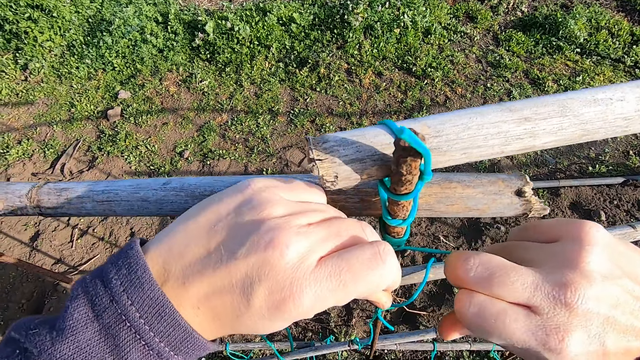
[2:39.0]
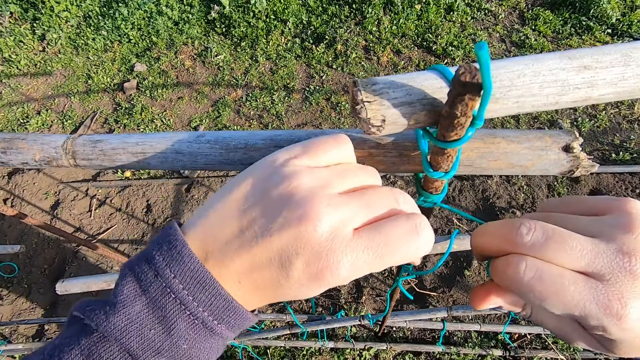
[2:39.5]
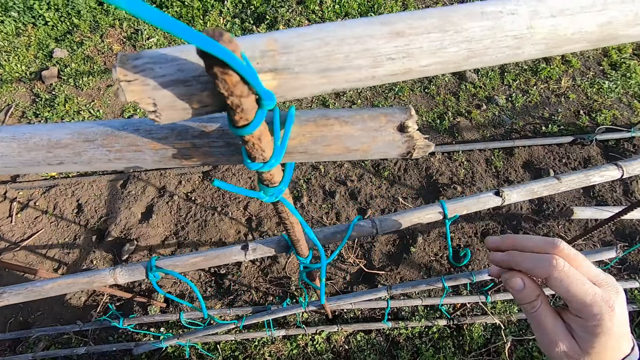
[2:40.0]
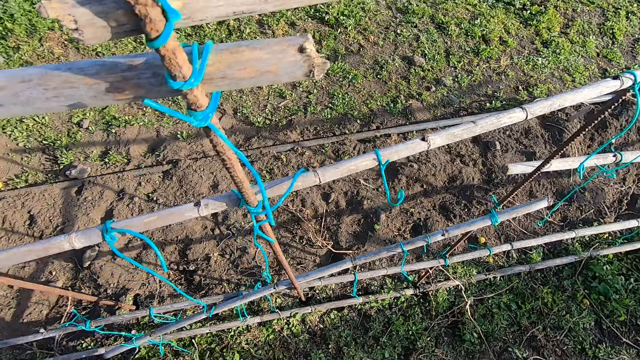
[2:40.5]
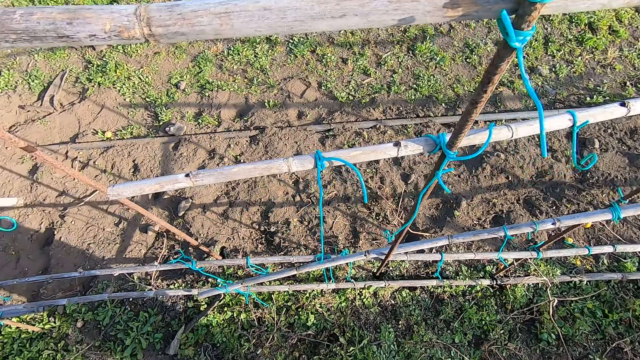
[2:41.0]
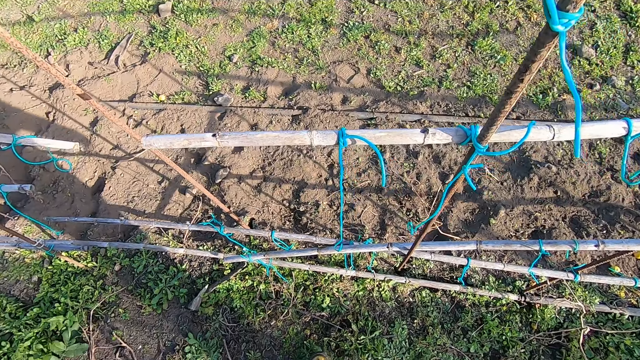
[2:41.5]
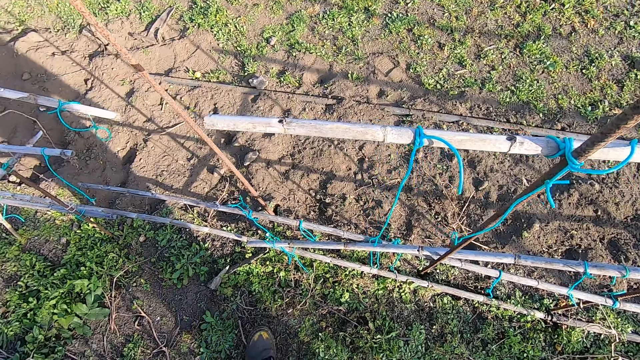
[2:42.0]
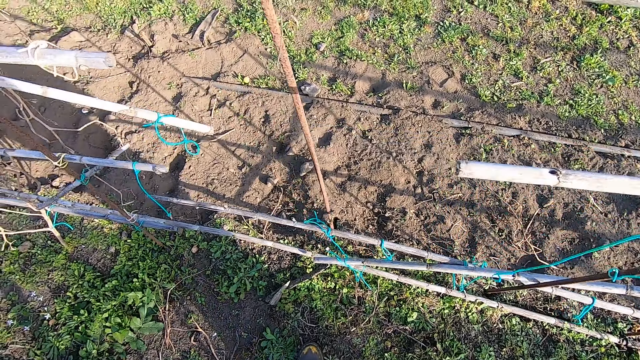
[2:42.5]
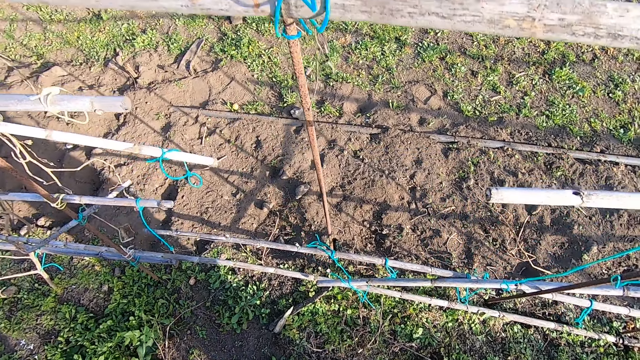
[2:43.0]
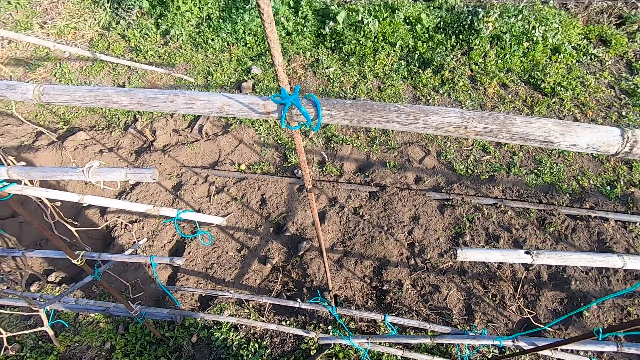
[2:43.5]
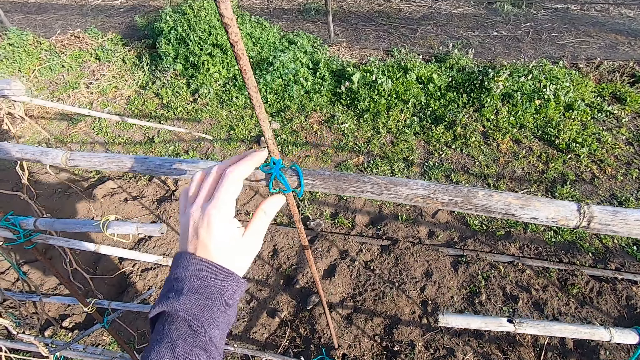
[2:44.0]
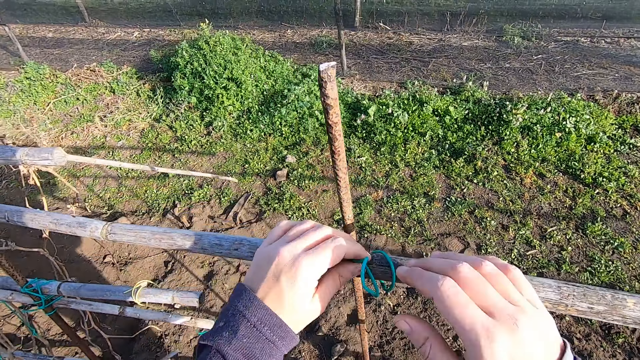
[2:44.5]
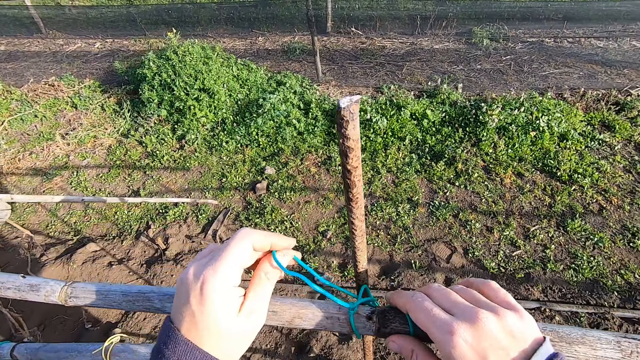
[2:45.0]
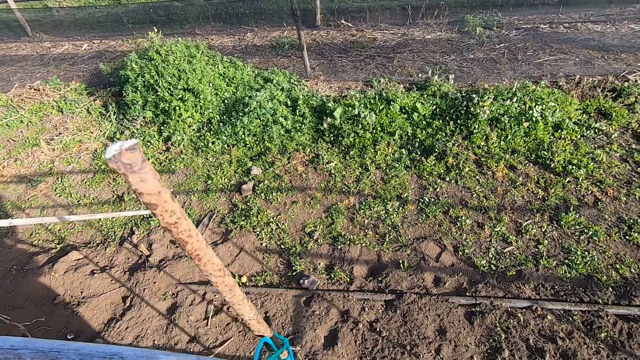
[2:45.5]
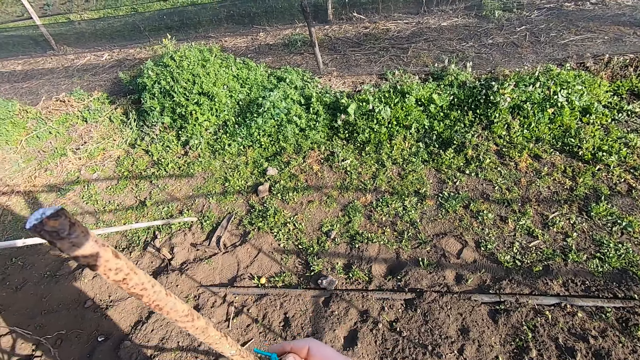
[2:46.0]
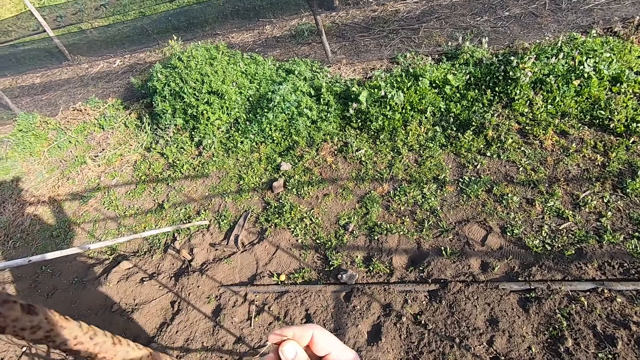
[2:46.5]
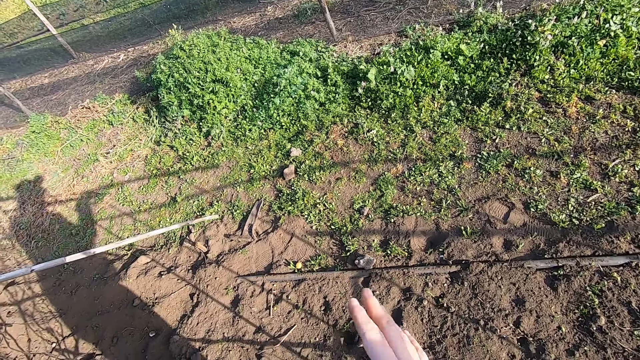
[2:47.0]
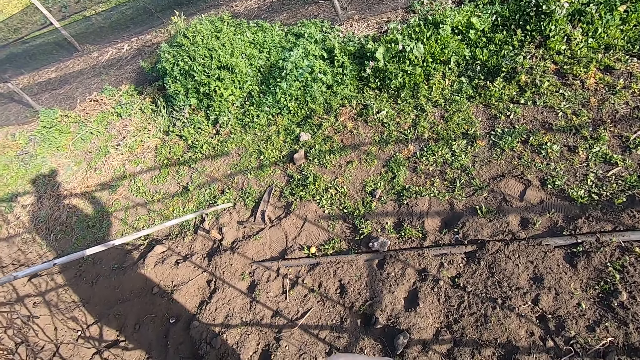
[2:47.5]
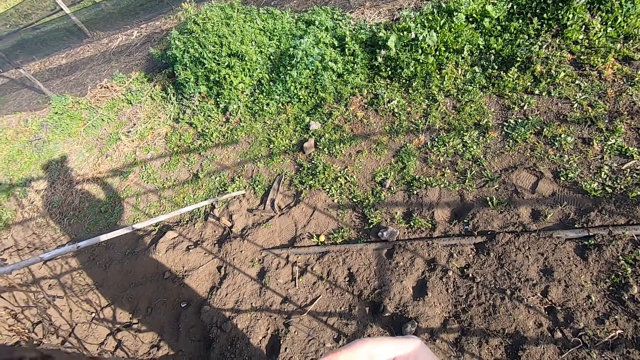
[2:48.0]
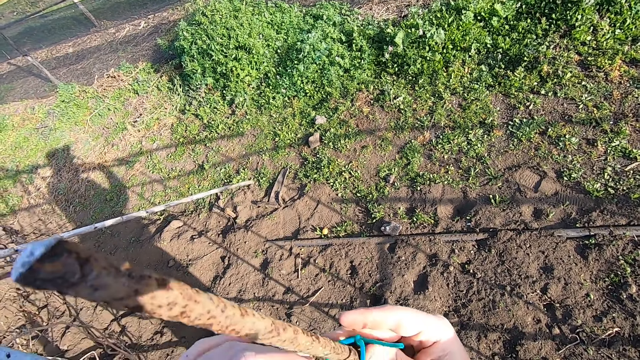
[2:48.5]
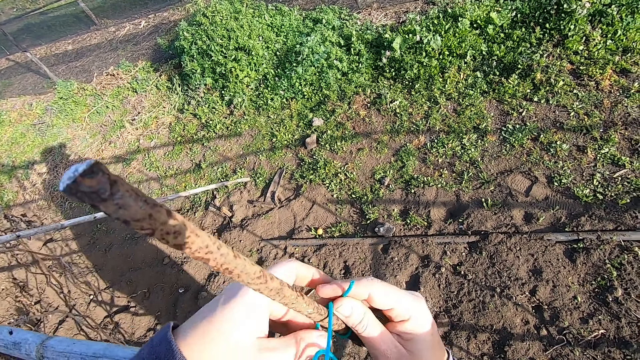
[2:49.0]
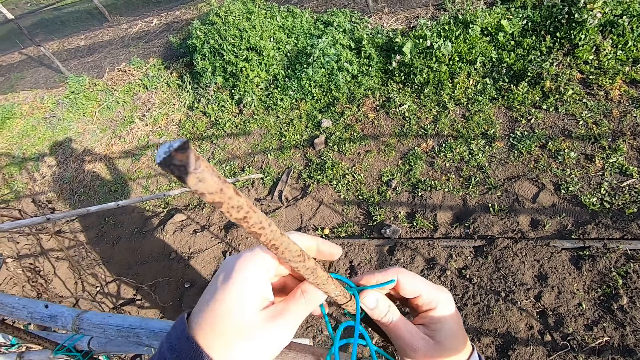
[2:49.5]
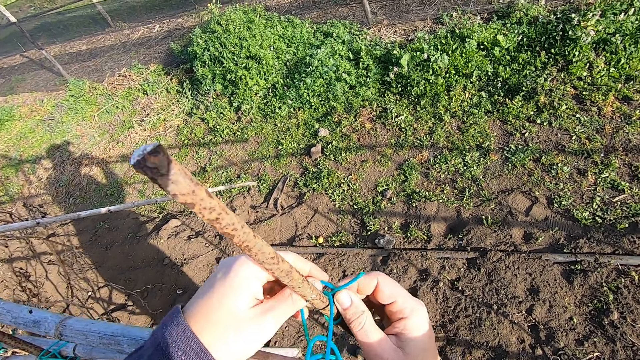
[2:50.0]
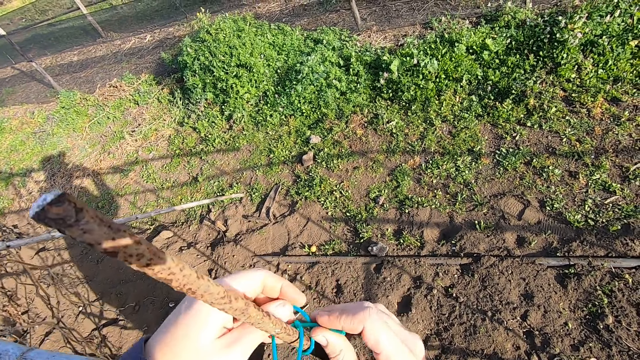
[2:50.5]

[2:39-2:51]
The camera wearer walks at the farm. They touch a rope with the left hand. They loosen the rope around an iron rod with both hands.

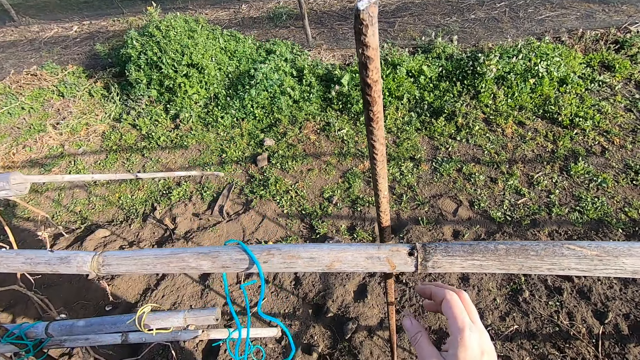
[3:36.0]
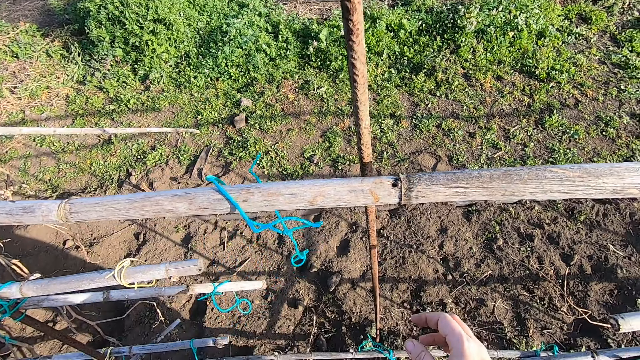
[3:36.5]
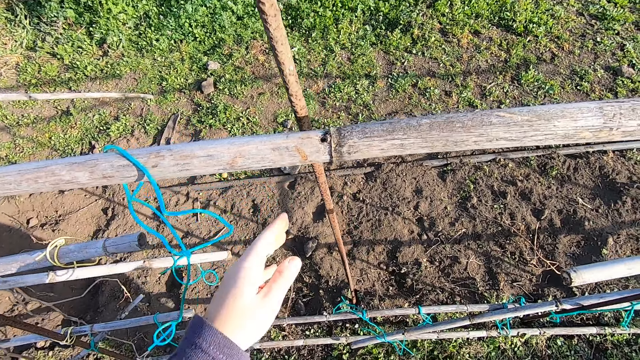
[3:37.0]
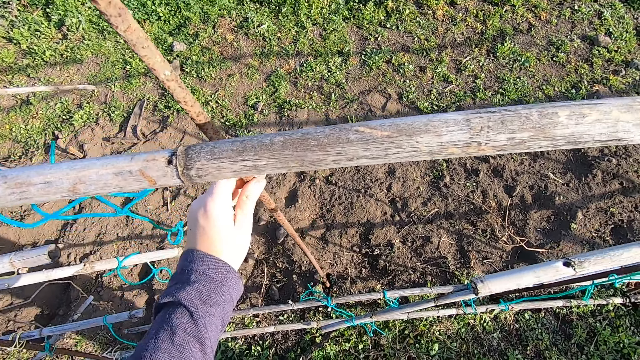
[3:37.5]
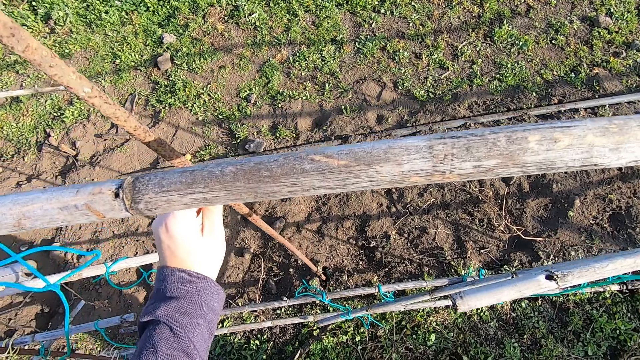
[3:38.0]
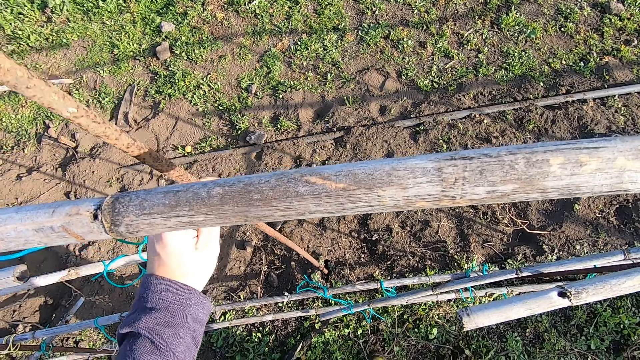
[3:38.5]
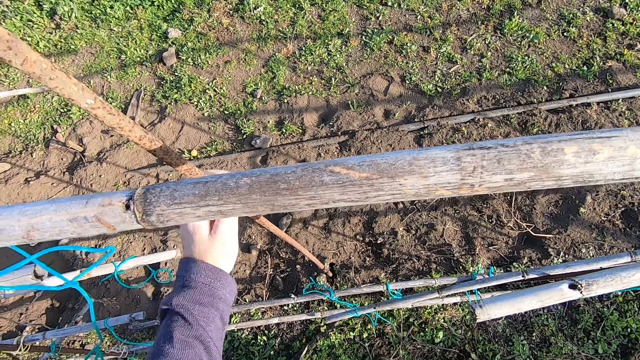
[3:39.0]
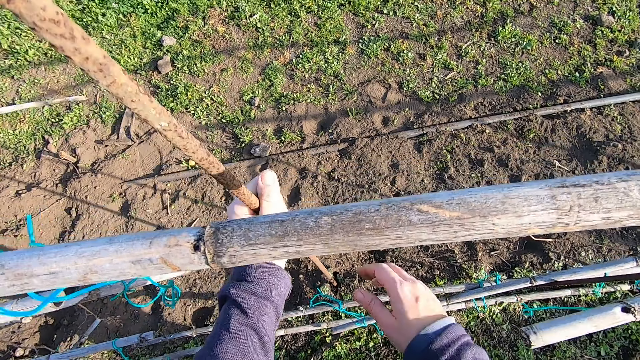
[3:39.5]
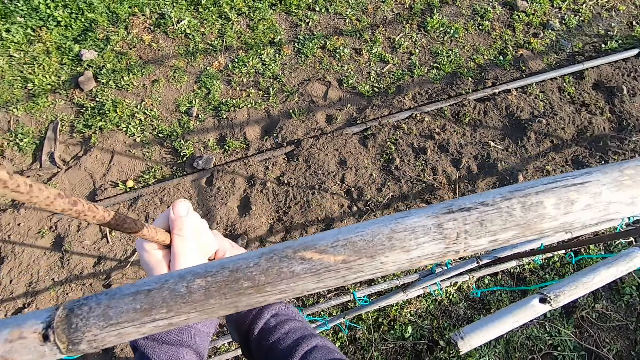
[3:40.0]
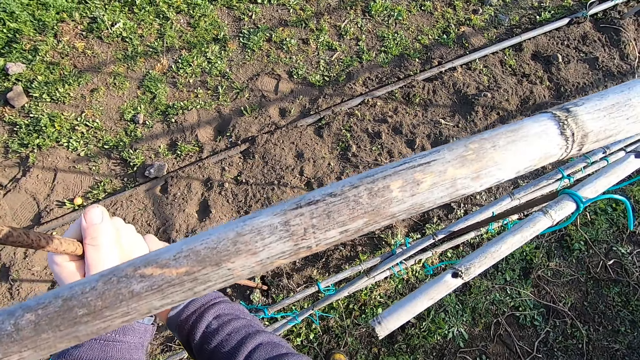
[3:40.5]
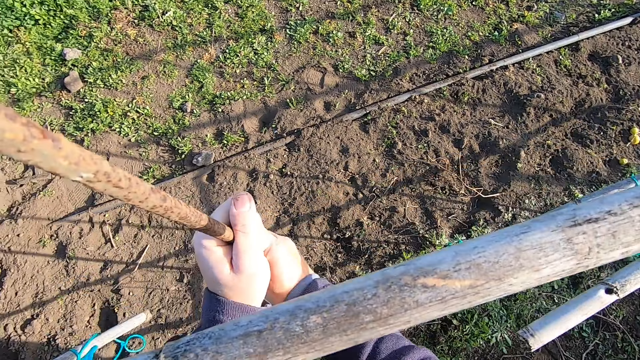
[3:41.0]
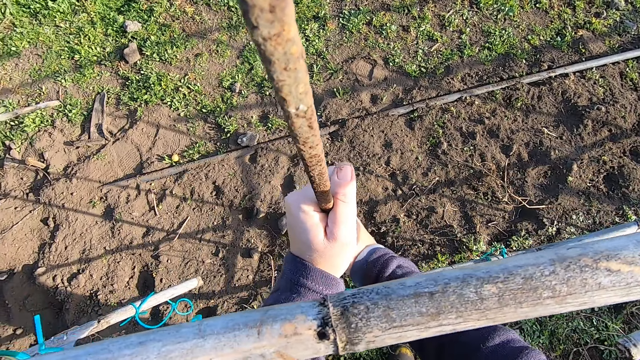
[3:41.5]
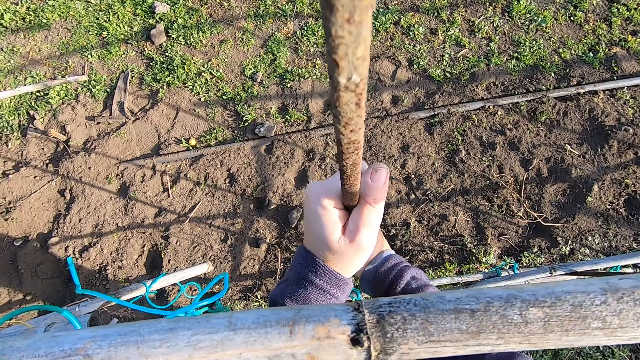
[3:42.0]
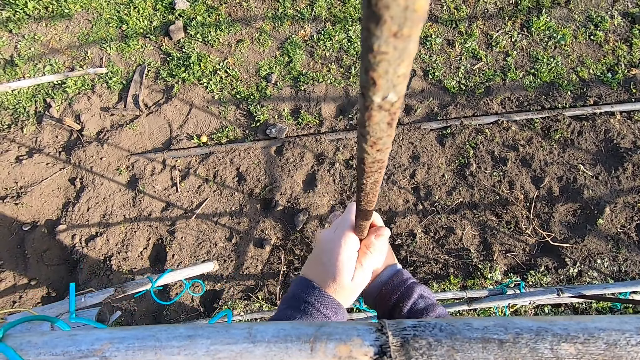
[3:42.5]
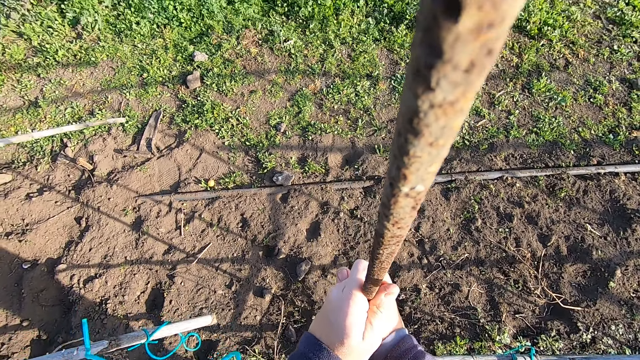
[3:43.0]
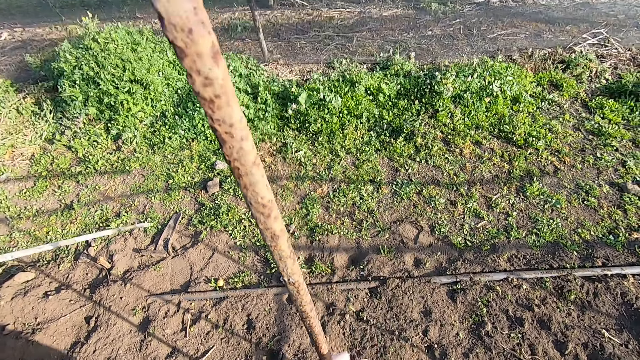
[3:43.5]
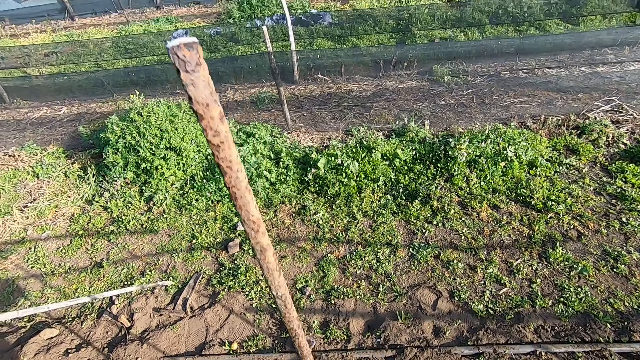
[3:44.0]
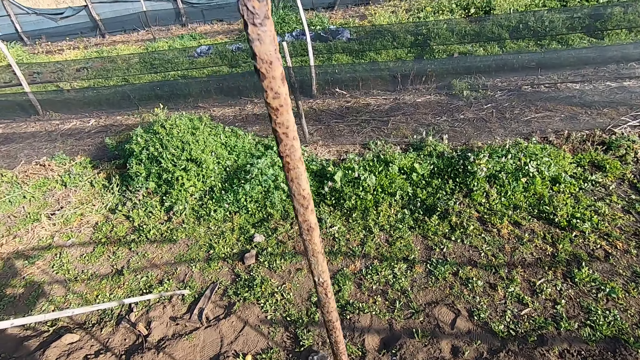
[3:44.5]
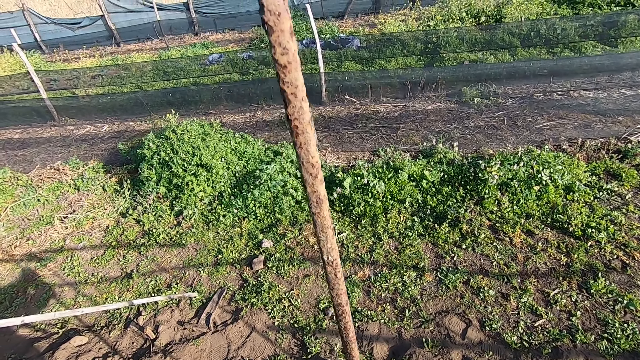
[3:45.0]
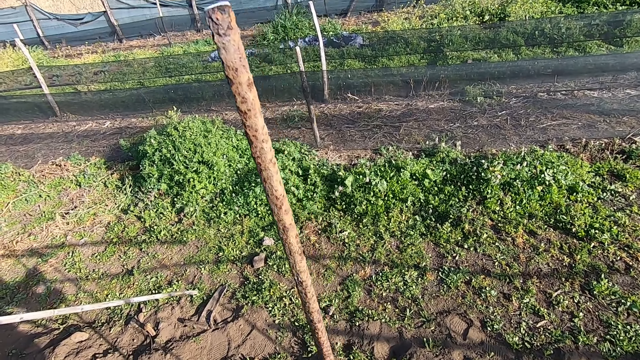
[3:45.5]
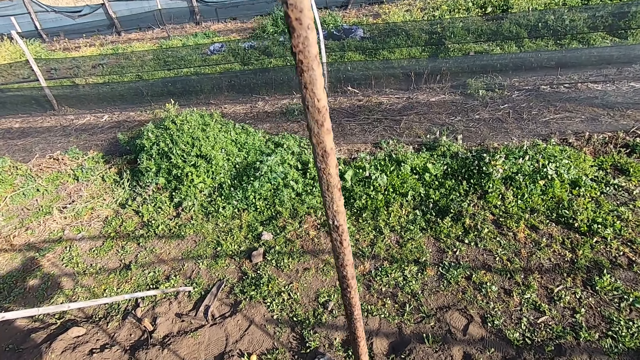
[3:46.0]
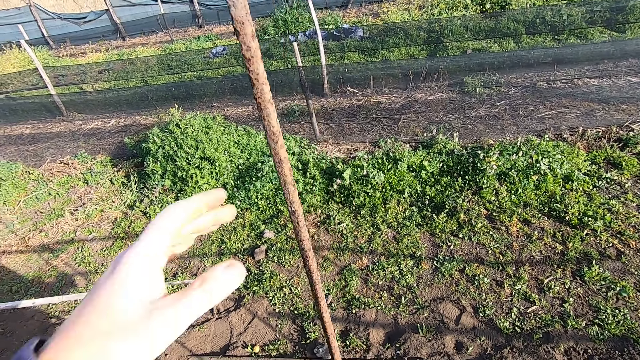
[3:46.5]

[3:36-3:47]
The camera wearer holds an iron rod with the left hand. They shake the metal rod. They hold the iron rod with the right hand. They pull the metal rod.
